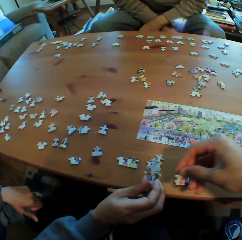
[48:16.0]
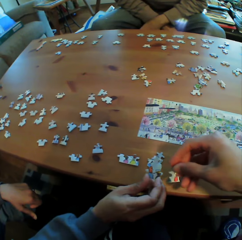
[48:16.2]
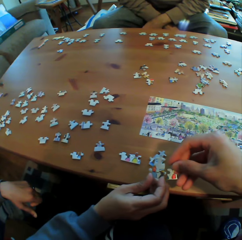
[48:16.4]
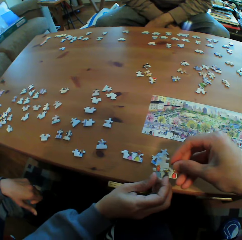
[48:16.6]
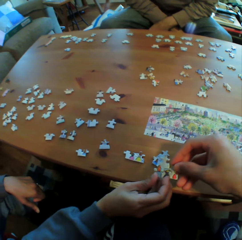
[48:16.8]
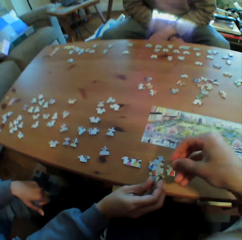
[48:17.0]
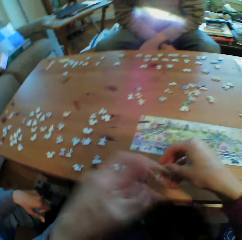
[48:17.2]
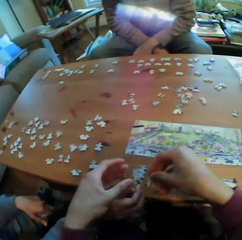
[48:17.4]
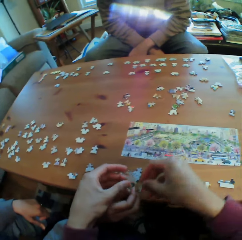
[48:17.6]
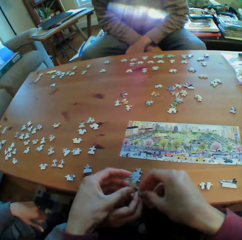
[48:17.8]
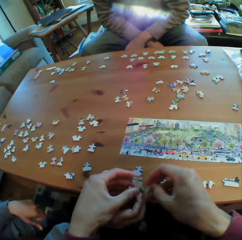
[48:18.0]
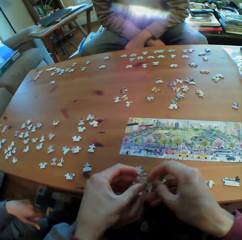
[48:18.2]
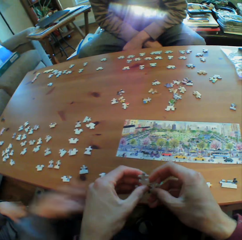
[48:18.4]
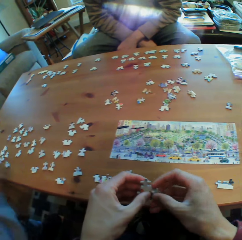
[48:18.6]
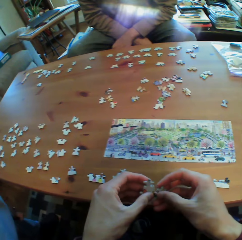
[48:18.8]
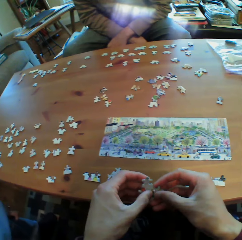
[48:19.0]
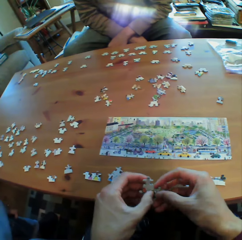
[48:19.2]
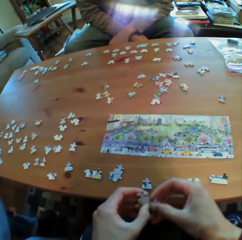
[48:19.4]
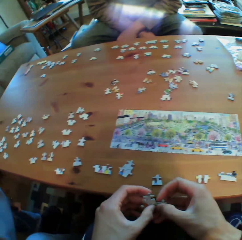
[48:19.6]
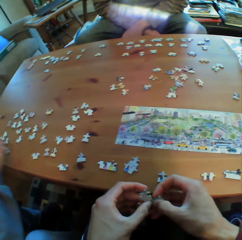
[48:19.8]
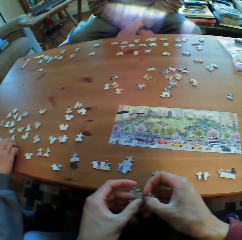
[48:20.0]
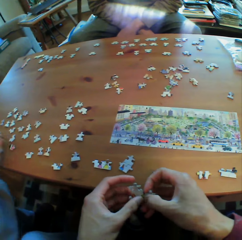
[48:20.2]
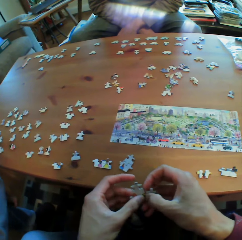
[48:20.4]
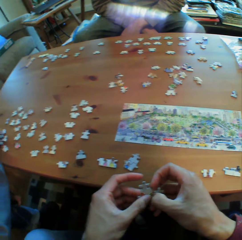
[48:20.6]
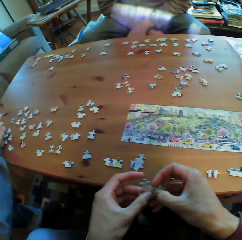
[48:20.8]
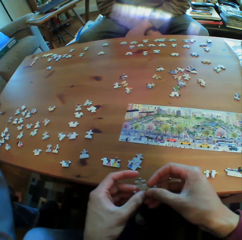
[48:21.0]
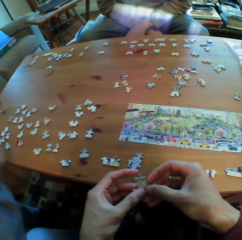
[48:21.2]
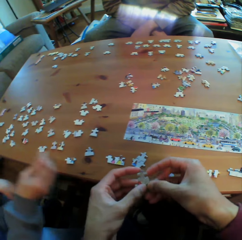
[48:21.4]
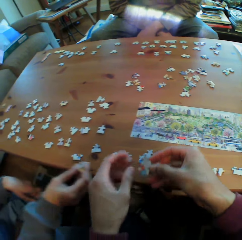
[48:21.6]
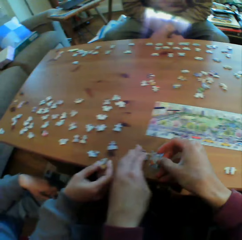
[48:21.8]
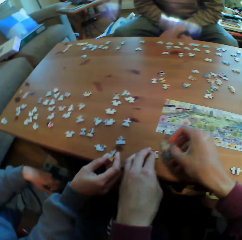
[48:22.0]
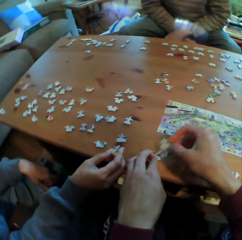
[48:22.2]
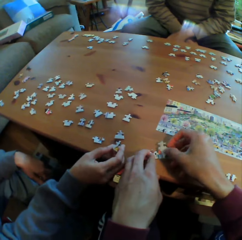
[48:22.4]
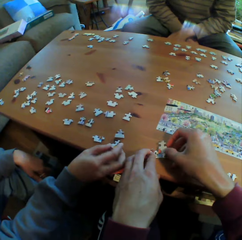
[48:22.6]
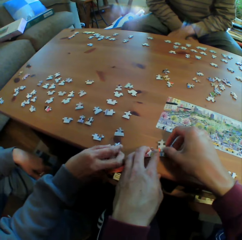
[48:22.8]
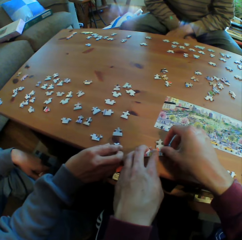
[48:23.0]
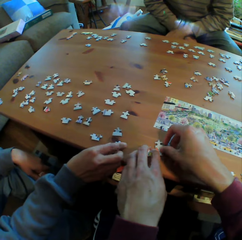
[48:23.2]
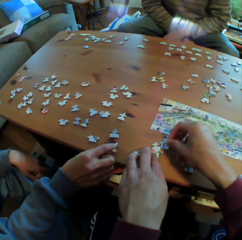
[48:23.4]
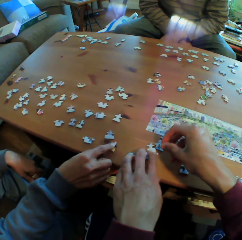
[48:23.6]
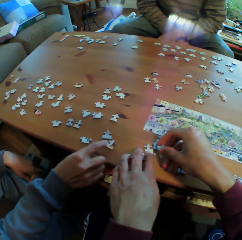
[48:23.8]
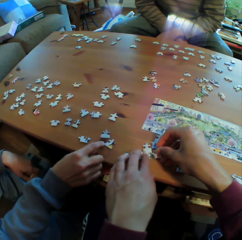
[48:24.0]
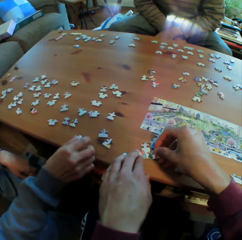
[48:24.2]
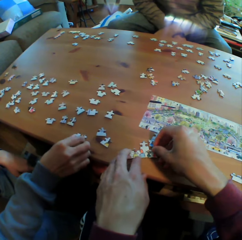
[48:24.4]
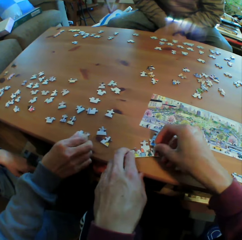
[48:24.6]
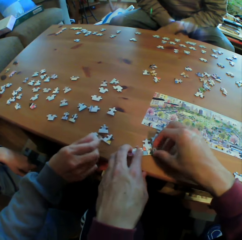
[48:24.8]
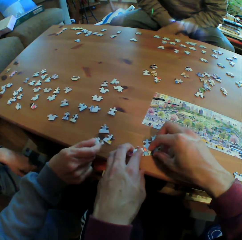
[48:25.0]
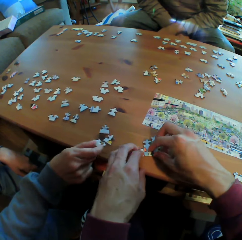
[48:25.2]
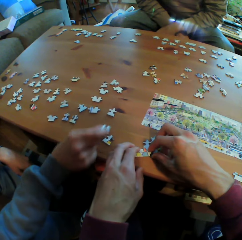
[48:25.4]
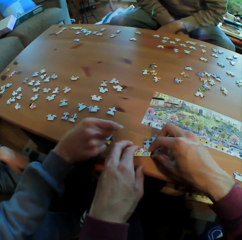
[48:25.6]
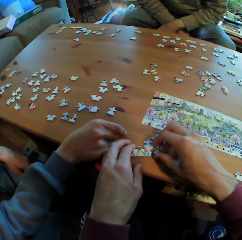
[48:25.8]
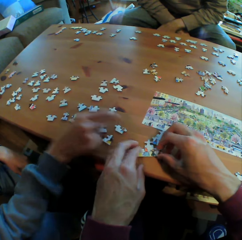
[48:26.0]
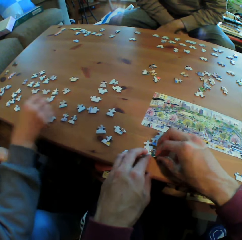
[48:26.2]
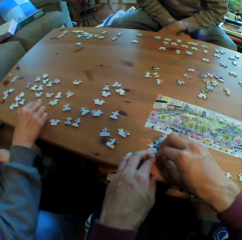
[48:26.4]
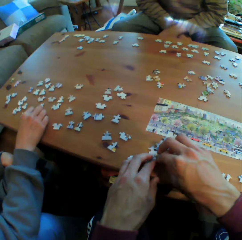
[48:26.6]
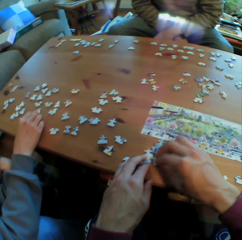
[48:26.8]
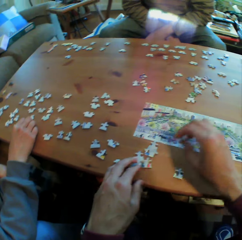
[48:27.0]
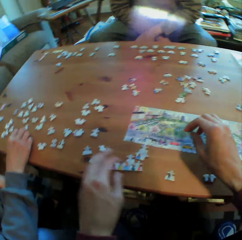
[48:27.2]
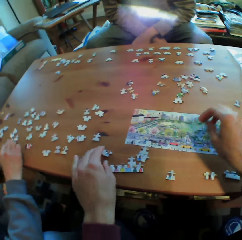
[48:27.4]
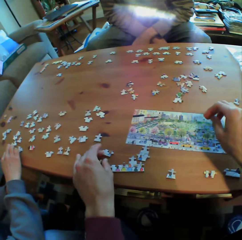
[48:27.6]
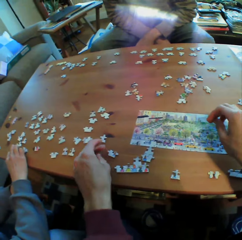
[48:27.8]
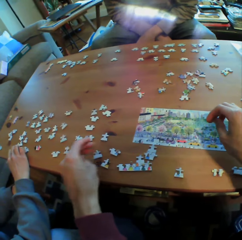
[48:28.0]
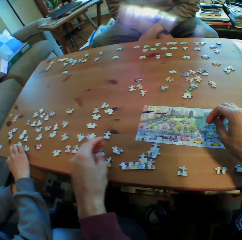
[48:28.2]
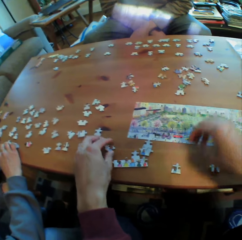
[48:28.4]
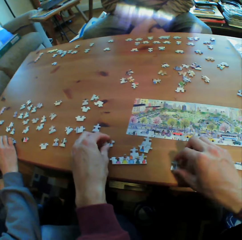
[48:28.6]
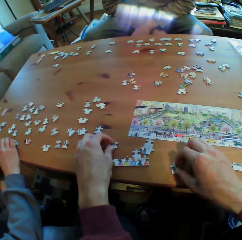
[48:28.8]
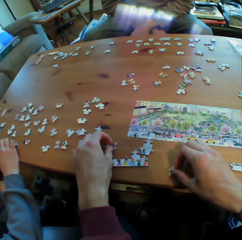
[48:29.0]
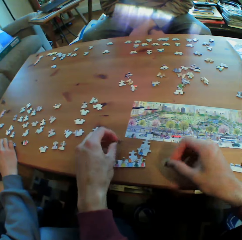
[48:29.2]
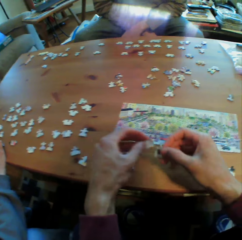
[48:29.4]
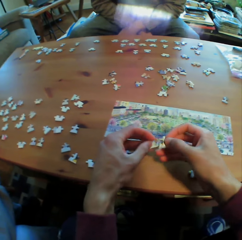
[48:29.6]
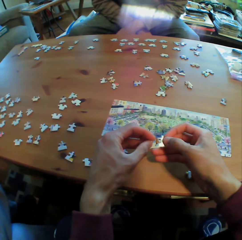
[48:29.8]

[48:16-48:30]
The camera wearer holds the puzzle against the puzzle in a man's hand. They pick the puzzle from the man's hand. They stick the puzzles together. The man arranges puzzles on the table.

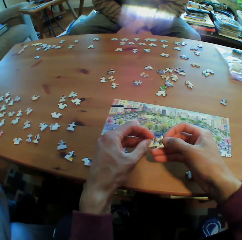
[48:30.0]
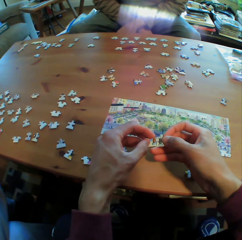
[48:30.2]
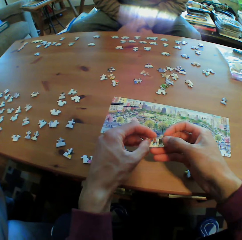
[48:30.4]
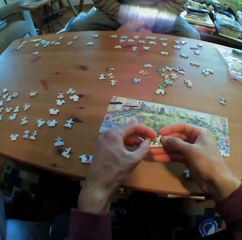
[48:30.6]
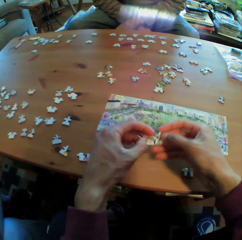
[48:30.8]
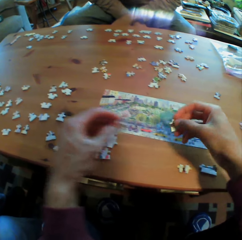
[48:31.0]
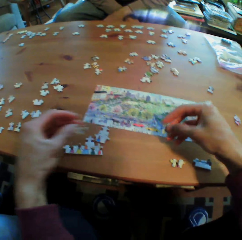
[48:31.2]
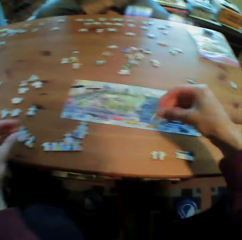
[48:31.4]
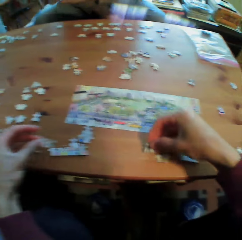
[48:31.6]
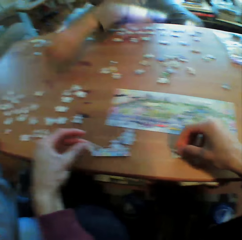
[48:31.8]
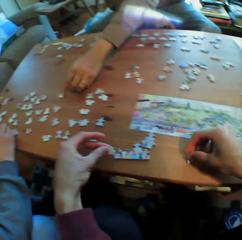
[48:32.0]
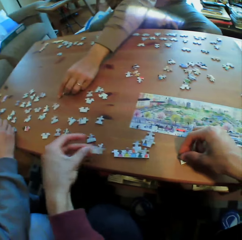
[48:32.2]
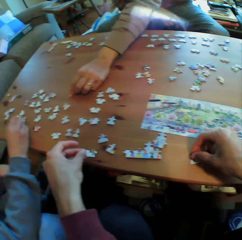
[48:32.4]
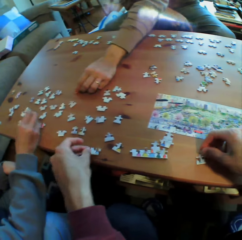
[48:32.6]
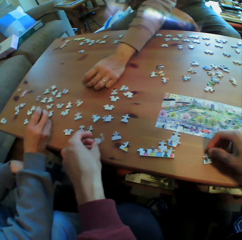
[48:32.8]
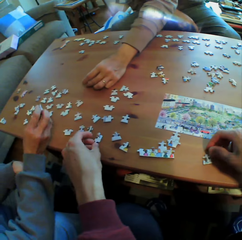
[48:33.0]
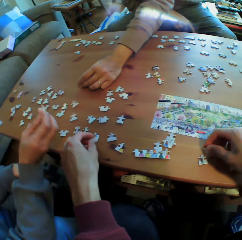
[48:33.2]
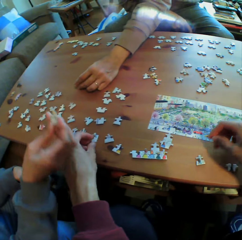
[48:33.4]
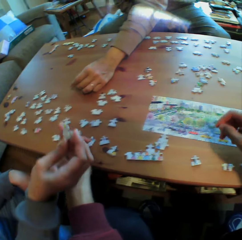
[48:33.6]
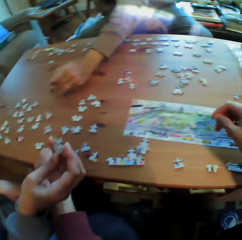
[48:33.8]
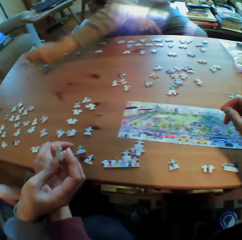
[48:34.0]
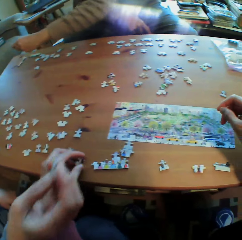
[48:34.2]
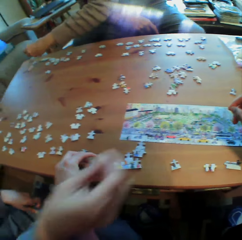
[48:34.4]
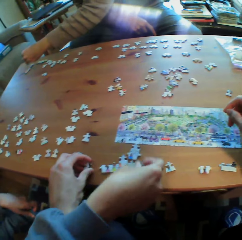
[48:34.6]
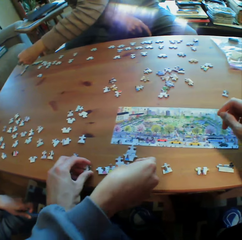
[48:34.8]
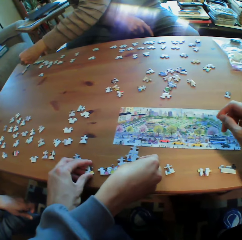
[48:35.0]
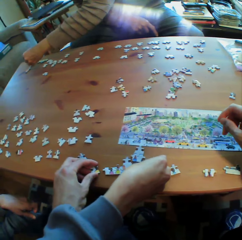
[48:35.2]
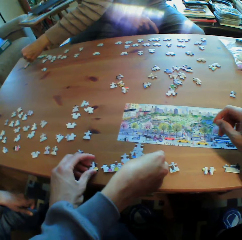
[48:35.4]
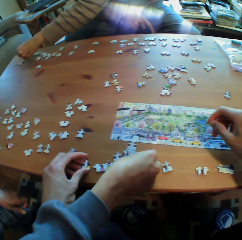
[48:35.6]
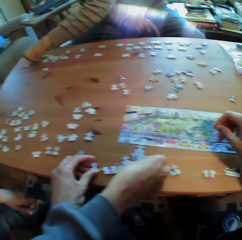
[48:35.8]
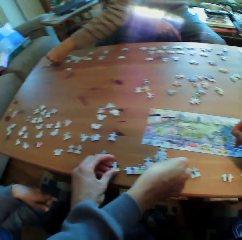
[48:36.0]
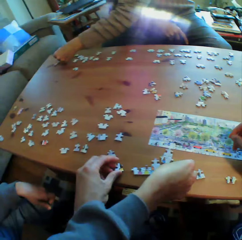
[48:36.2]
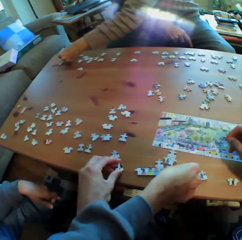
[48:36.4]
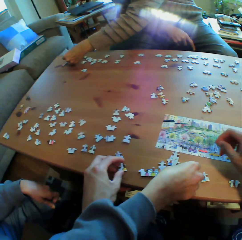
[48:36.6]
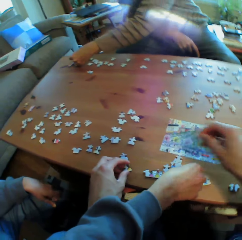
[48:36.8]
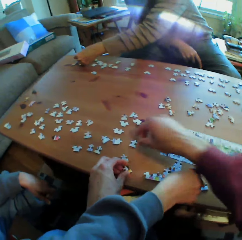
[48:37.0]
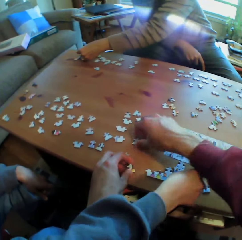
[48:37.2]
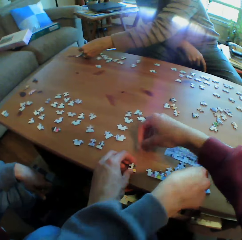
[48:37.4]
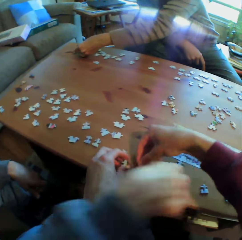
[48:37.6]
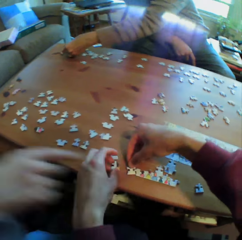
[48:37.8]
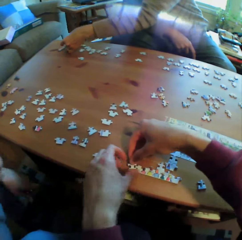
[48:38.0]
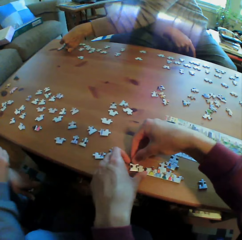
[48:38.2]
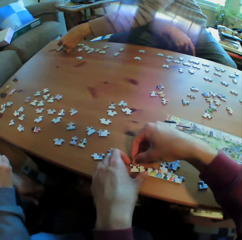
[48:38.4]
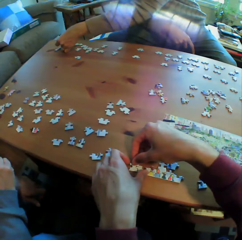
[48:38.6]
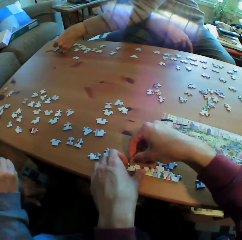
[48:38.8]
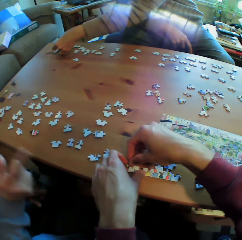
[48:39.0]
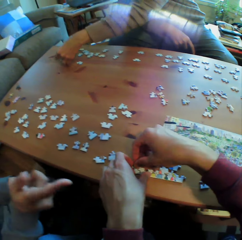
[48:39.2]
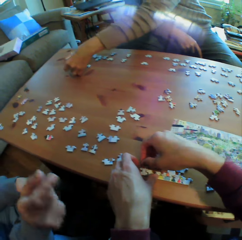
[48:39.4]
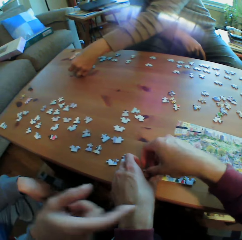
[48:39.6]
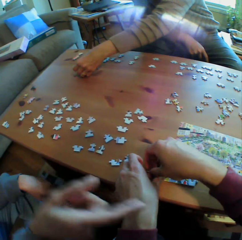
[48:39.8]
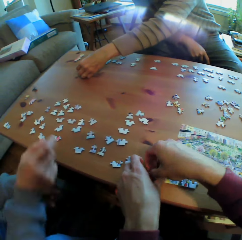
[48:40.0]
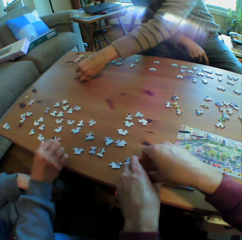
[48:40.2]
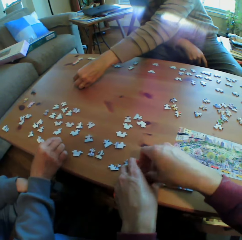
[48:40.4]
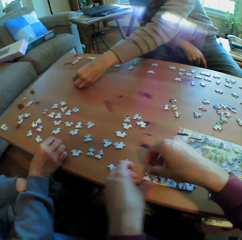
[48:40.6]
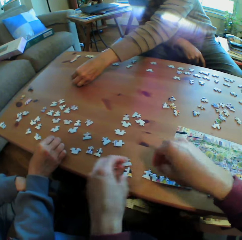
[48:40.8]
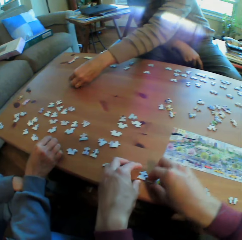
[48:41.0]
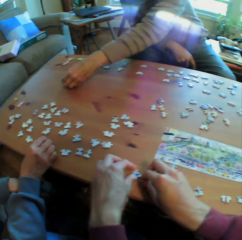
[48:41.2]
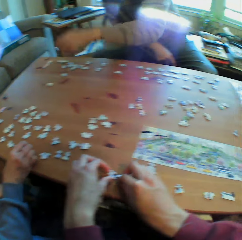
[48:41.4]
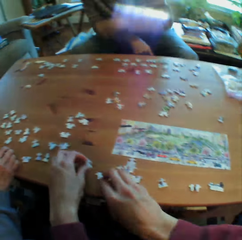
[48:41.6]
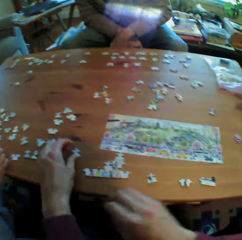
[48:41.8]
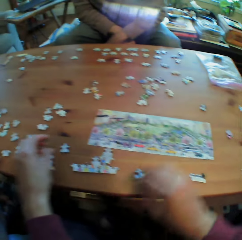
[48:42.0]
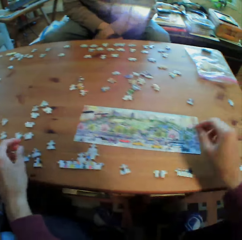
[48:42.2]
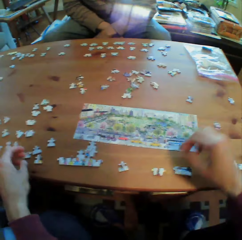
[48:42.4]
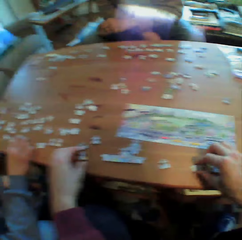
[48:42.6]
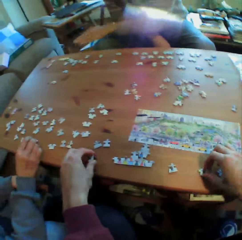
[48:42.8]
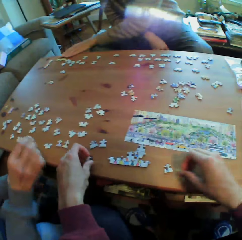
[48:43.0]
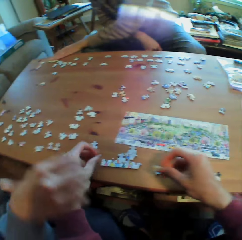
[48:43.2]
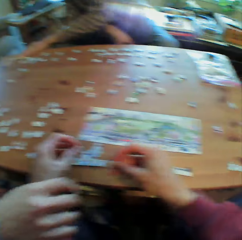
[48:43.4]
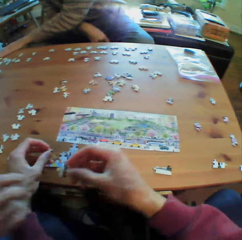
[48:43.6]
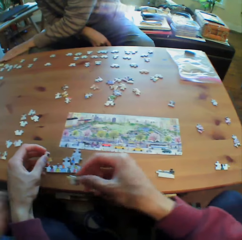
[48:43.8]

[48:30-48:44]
A man arranges the puzzles on the table. Another man points at something. The camera wearer sorts something. The other man arranges the puzzles on the table. The first man holds his hands together and arranges the puzzles on the table. The other man arranges the puzzles on the table.
